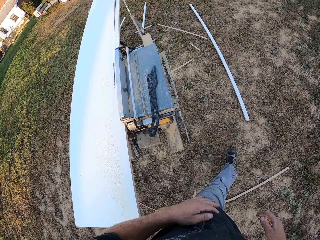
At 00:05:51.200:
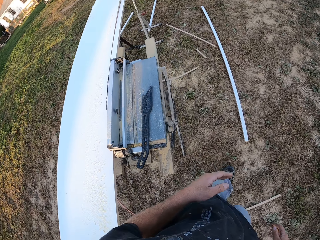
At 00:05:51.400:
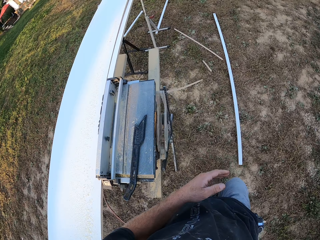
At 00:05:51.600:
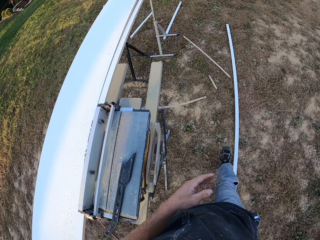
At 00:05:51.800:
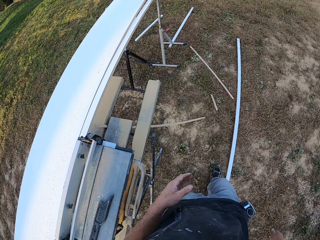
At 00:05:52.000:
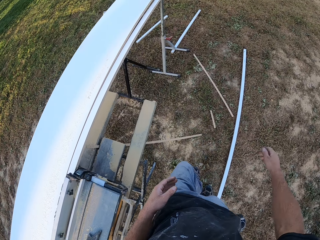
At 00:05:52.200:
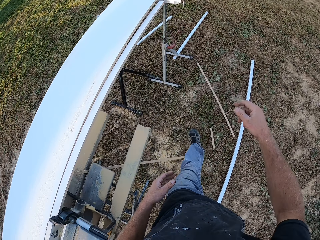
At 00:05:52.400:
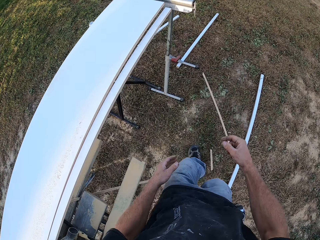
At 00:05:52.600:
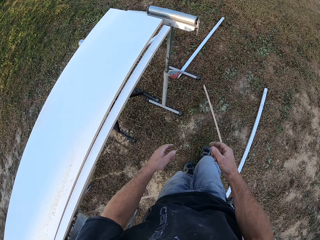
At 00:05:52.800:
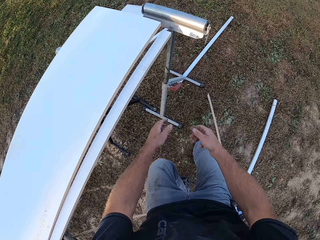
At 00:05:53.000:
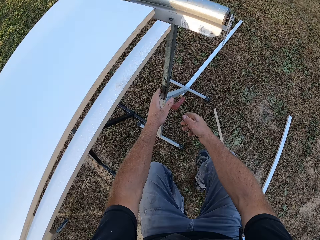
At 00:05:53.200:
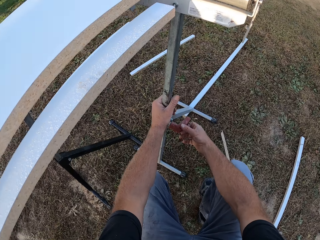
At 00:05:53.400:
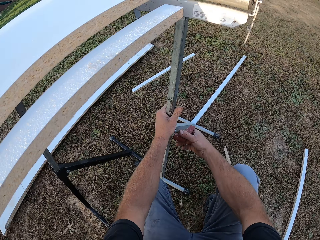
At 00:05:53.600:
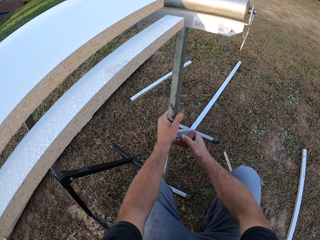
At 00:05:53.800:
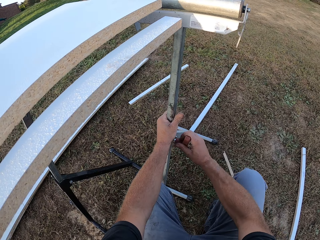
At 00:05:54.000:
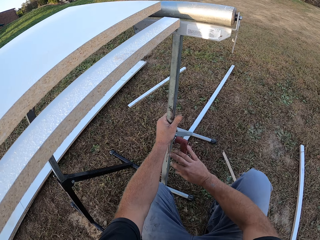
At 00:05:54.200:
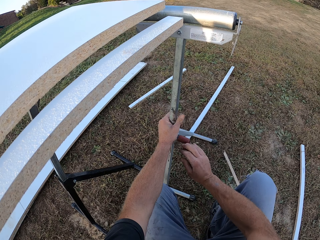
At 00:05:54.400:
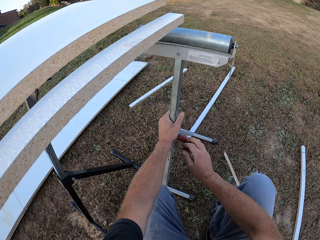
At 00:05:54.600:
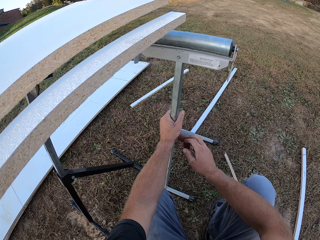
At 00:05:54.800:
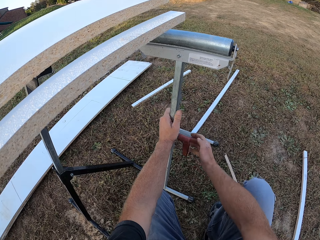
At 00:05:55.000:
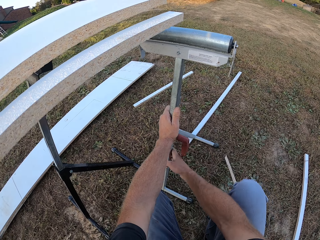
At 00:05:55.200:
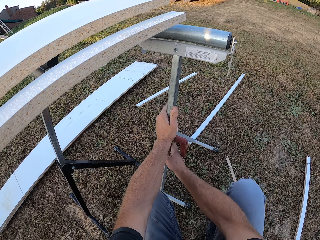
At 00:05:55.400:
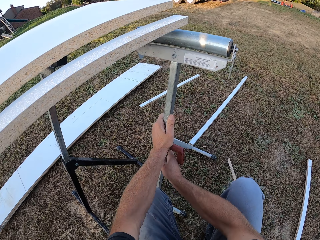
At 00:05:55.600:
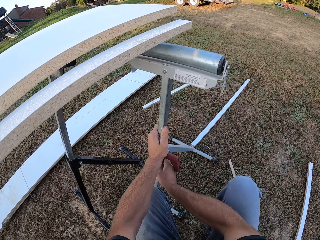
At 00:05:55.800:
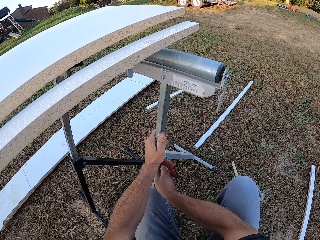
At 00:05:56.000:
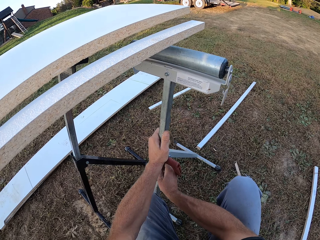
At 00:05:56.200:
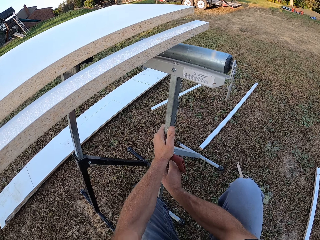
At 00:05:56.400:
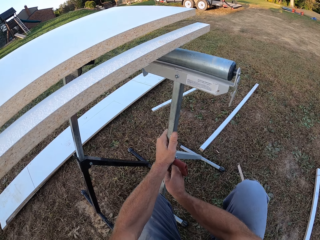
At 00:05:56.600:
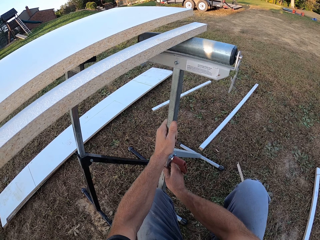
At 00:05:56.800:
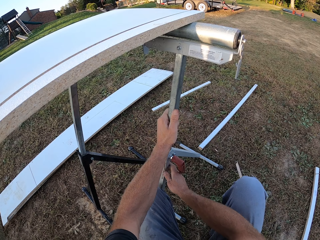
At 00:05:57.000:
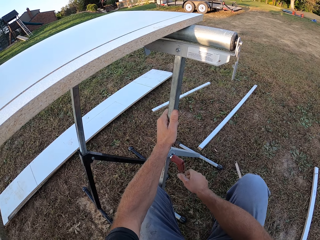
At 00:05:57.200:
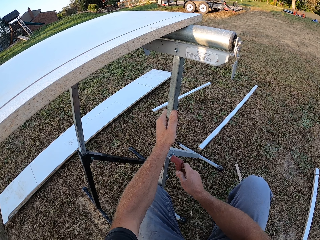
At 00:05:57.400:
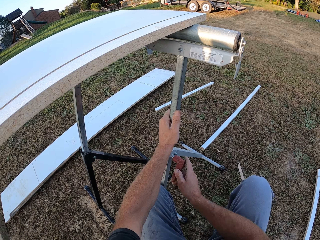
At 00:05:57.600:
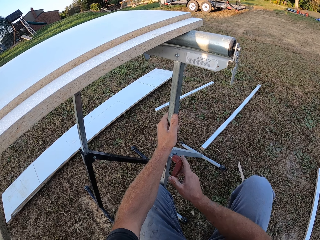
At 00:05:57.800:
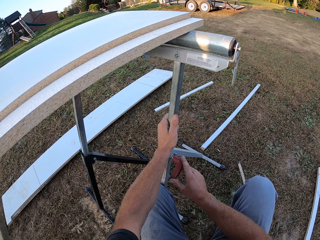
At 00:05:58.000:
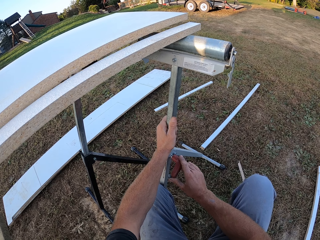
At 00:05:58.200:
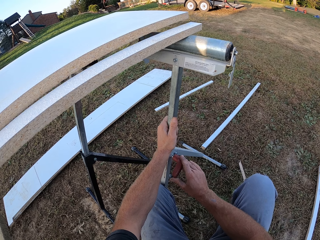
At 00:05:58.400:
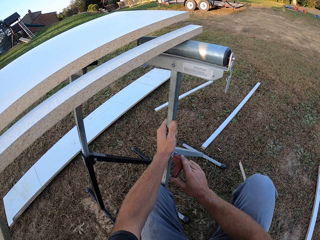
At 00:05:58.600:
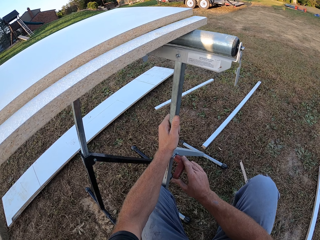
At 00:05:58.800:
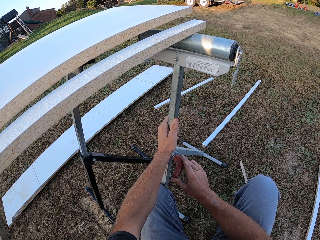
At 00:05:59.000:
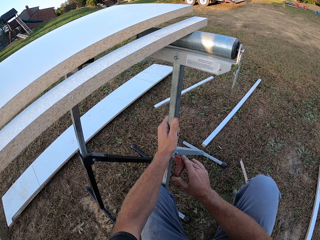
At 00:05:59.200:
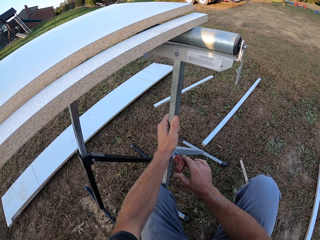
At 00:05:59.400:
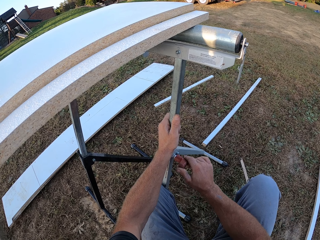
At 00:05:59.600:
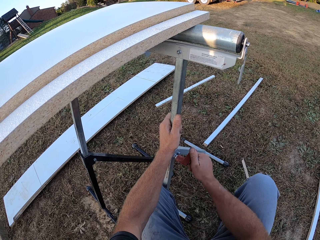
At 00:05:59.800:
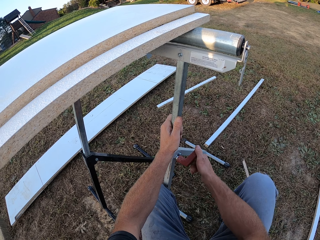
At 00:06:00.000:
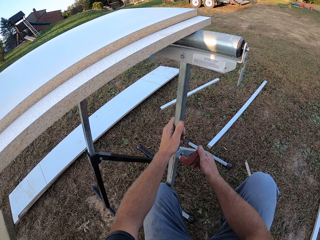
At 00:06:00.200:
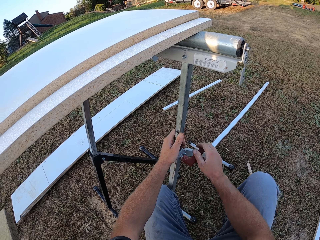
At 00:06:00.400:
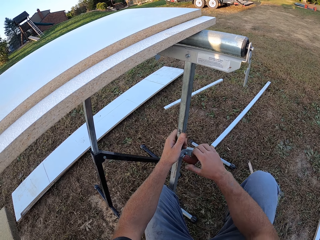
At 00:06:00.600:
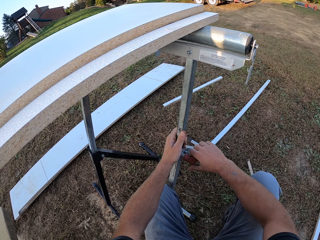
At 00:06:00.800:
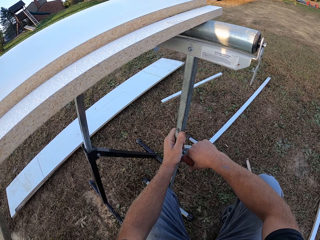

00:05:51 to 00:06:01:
The camera wearer walks around the compound. They adjust the stand.

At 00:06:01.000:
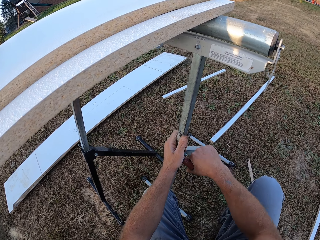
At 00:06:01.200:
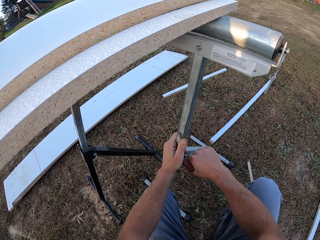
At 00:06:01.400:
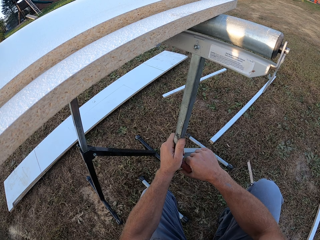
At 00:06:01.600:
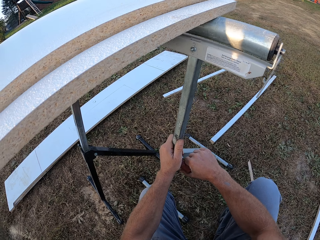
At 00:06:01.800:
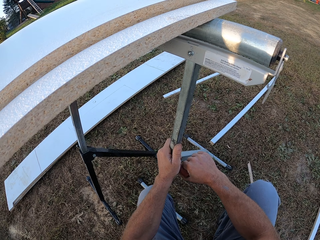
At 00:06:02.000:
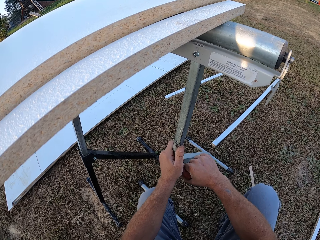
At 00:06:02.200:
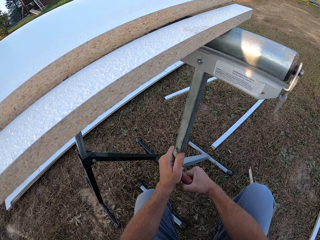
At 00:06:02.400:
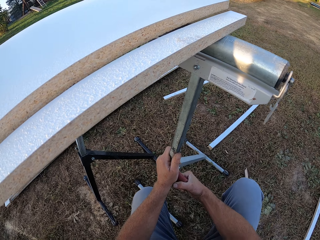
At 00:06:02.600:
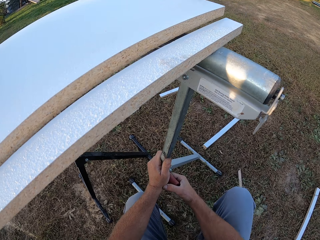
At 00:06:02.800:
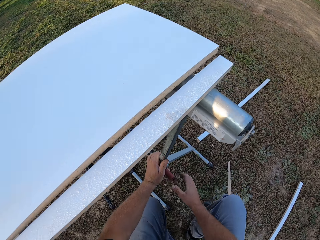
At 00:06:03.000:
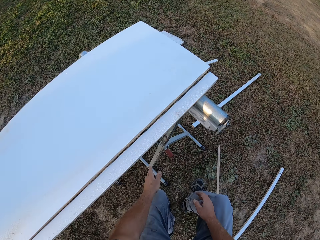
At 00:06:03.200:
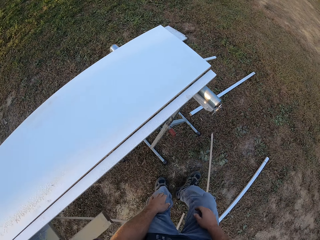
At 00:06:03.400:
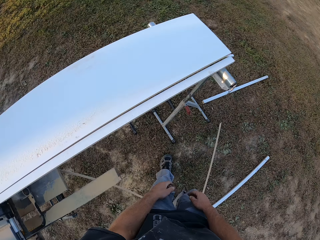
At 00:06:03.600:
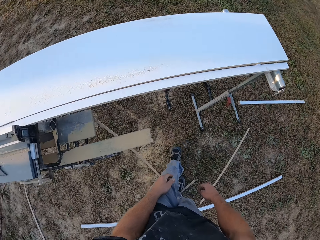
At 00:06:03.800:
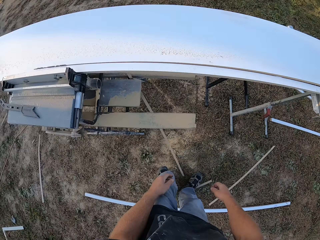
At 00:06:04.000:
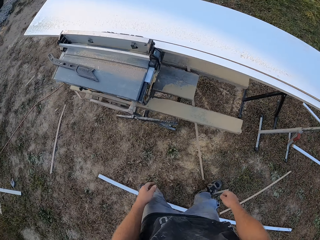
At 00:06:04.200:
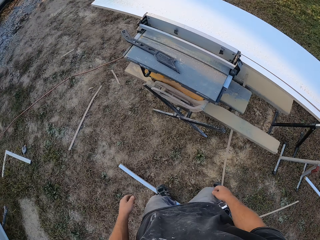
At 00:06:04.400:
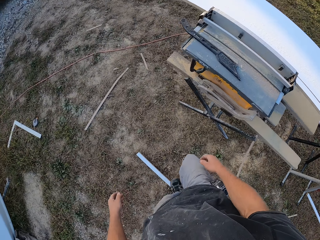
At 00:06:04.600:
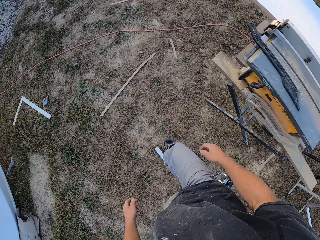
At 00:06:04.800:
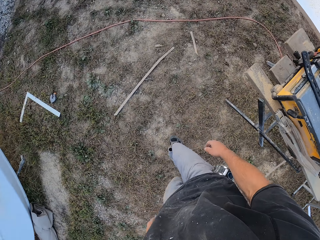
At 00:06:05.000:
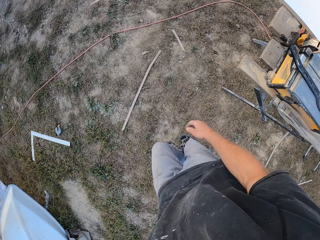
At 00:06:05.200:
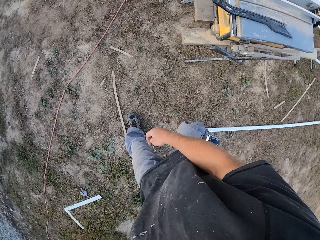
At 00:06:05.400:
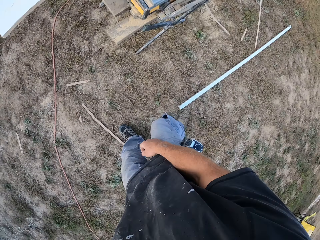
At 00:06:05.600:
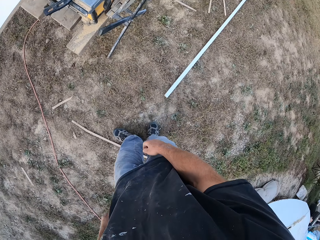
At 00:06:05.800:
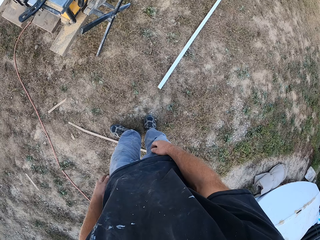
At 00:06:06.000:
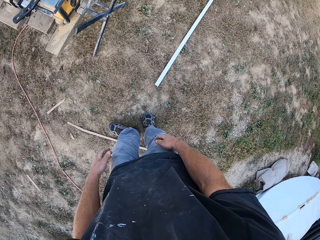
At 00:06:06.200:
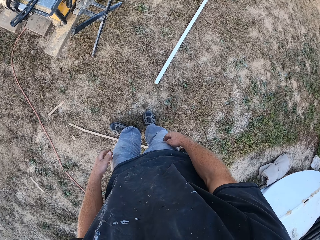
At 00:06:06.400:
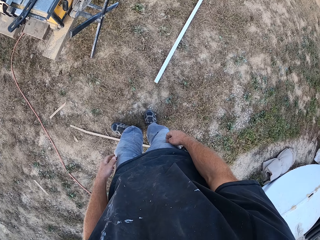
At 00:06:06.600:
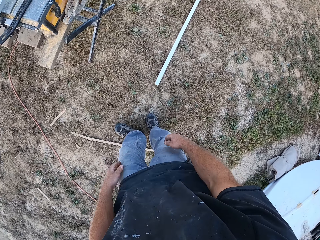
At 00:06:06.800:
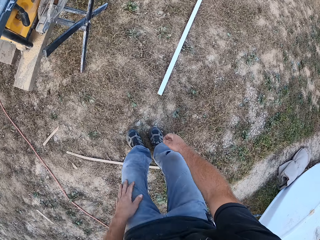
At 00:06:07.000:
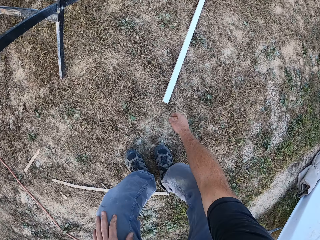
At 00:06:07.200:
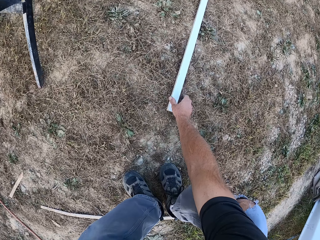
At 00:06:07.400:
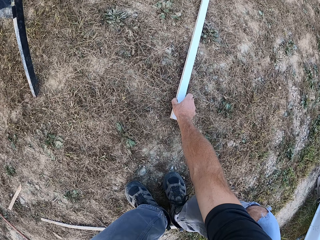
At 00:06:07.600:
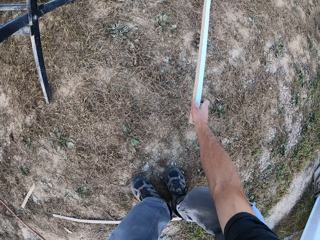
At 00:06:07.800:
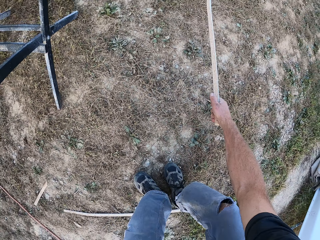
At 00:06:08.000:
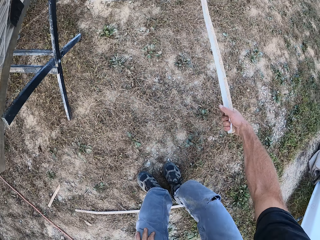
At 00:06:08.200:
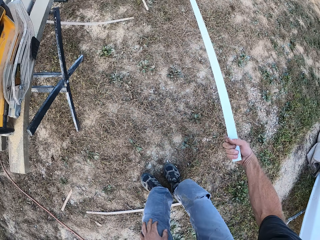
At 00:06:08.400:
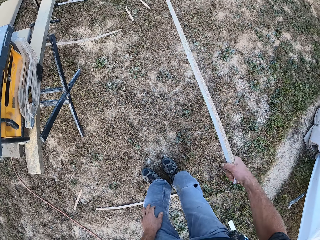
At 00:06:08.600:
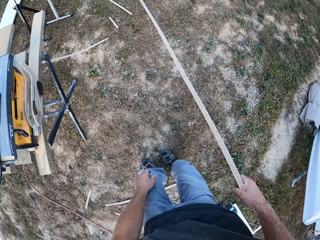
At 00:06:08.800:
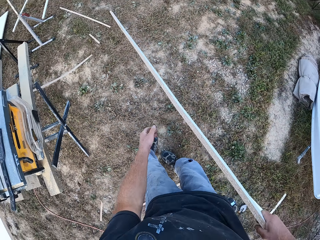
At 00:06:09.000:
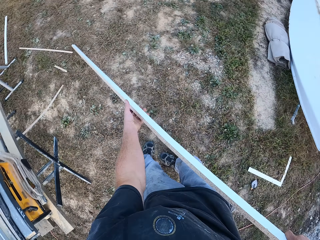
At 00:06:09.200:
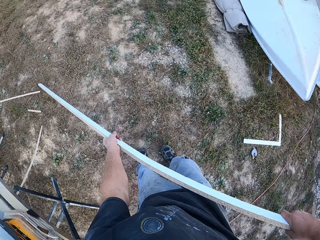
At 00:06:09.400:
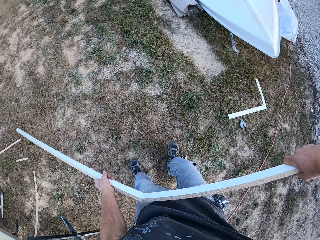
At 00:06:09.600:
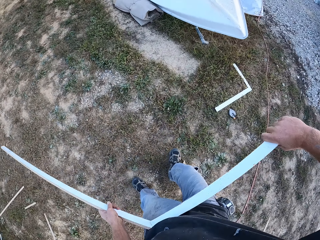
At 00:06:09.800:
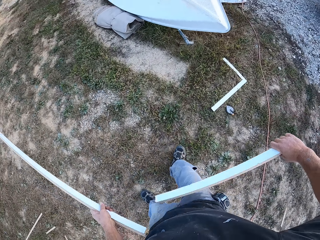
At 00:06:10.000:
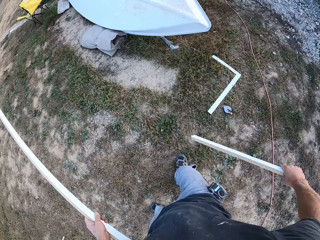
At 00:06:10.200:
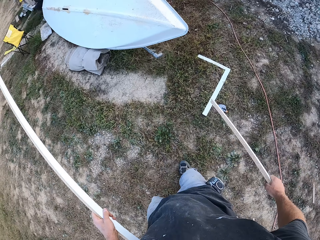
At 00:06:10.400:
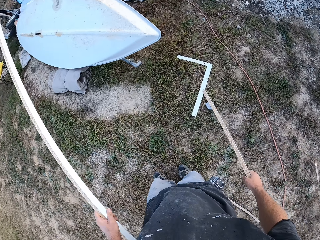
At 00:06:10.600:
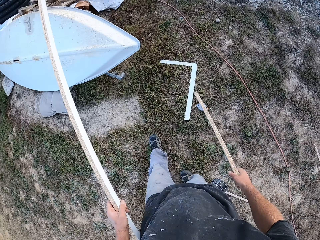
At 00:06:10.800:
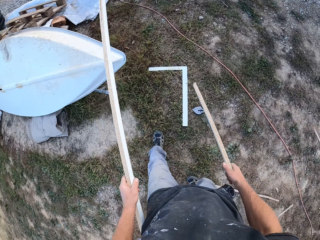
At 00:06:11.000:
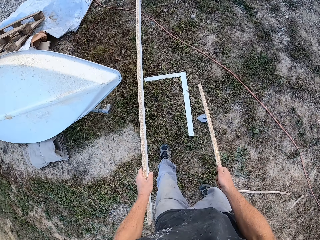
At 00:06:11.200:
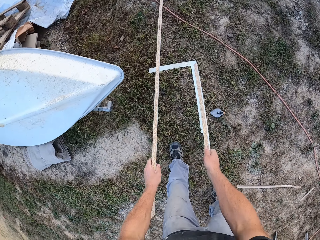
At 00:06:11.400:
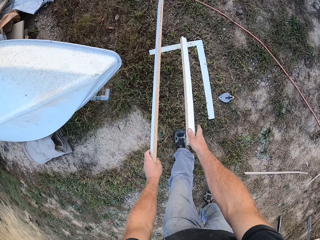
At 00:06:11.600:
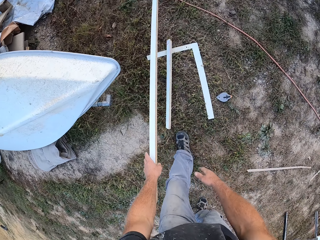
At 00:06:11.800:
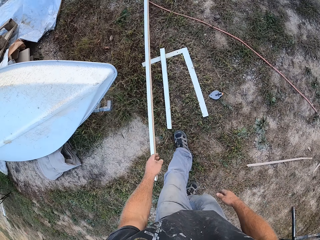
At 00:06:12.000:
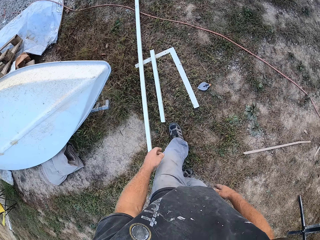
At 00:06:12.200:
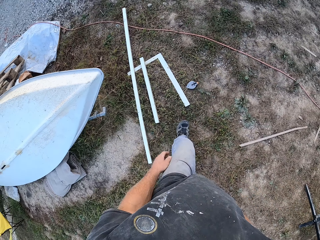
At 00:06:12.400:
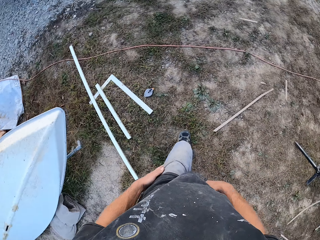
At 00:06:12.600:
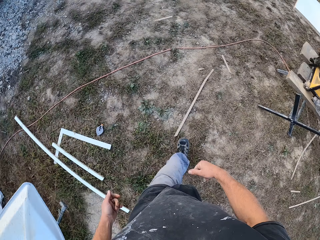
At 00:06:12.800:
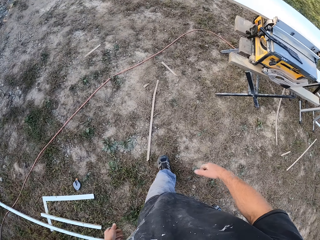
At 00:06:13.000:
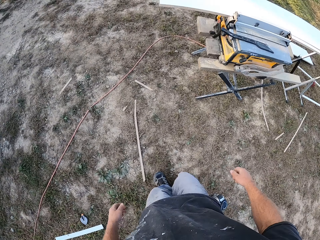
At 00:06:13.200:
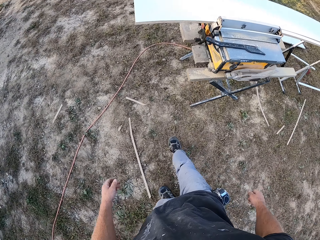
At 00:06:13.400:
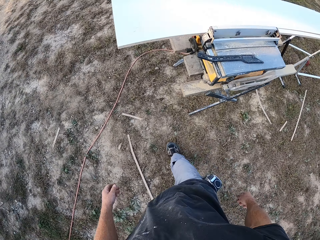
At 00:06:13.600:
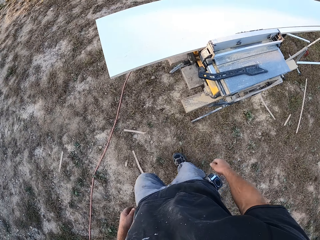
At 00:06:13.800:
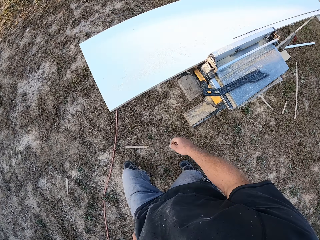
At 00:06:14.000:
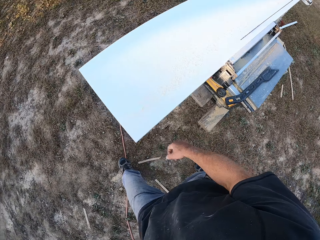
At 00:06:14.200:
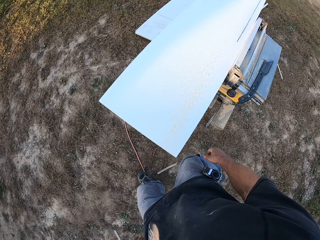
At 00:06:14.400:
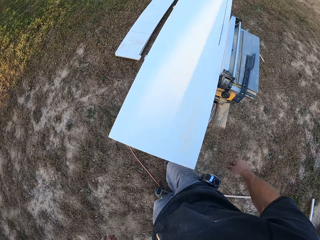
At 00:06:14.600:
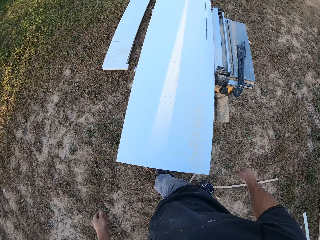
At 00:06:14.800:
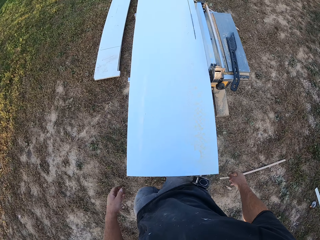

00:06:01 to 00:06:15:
The camera wearer walks around the compound. They pick a piece of wood. They break the piece of wood. They put the pieces of wood on the ground. They walk around the compound.
